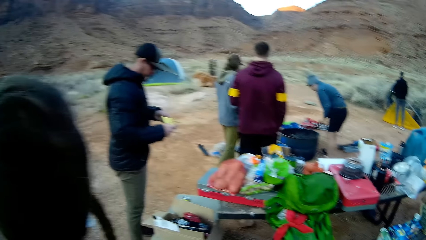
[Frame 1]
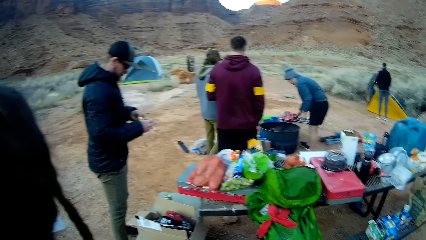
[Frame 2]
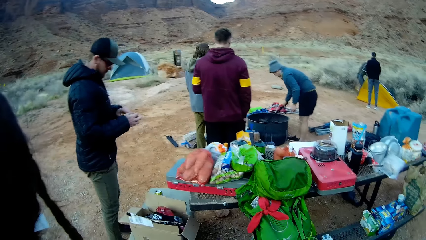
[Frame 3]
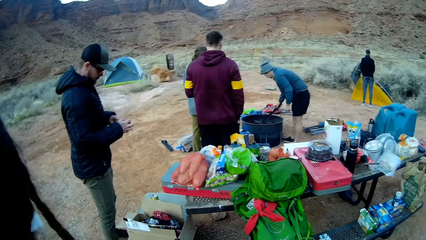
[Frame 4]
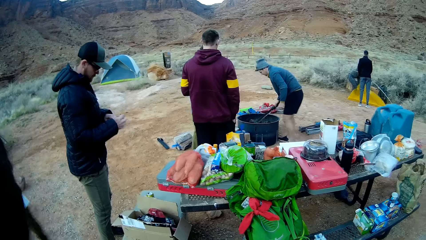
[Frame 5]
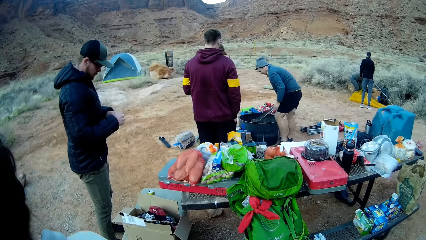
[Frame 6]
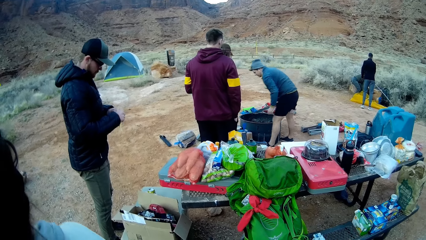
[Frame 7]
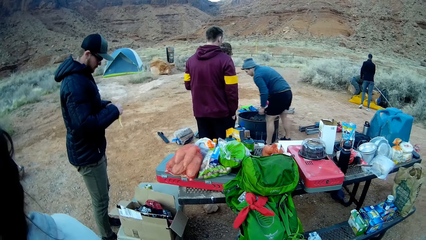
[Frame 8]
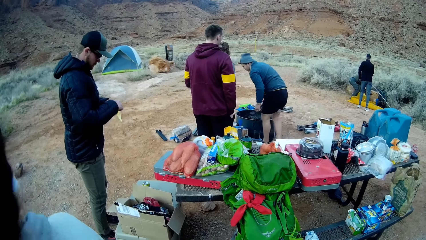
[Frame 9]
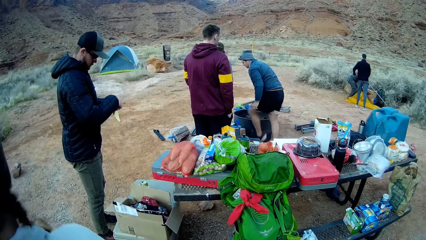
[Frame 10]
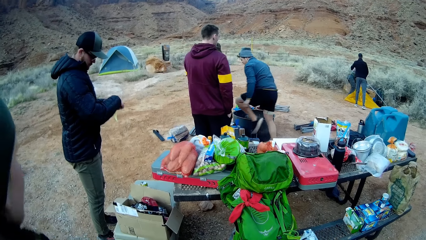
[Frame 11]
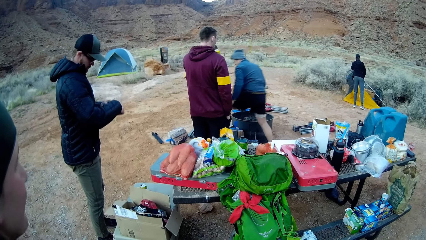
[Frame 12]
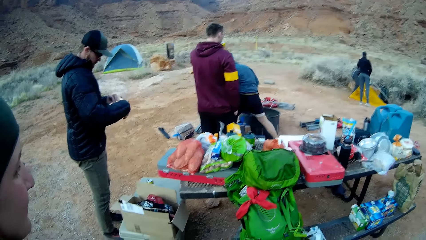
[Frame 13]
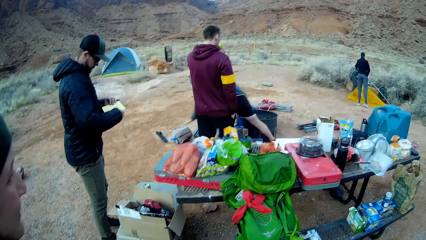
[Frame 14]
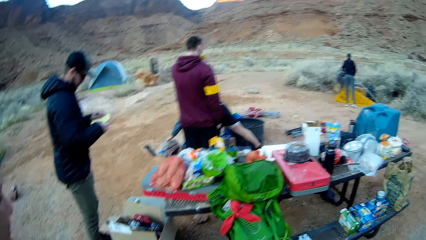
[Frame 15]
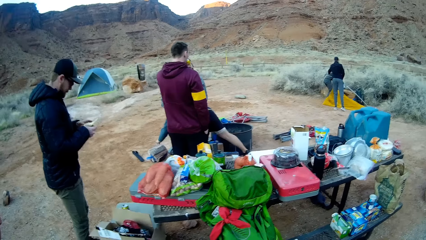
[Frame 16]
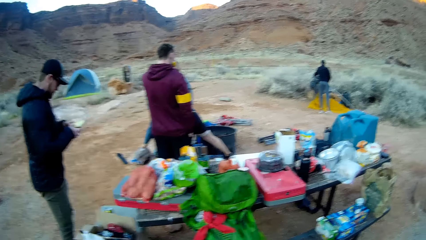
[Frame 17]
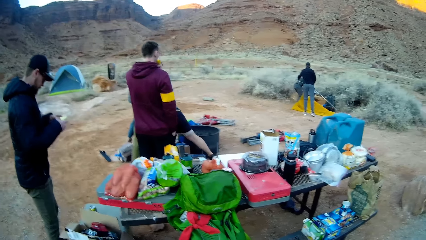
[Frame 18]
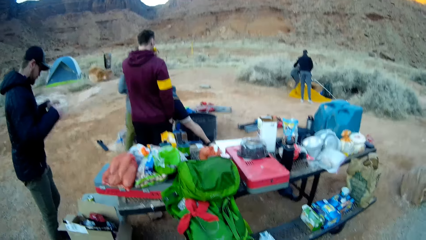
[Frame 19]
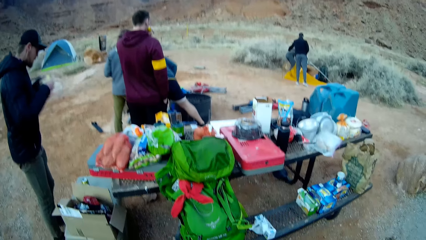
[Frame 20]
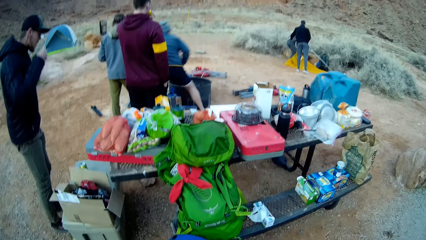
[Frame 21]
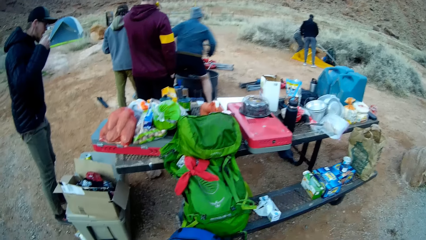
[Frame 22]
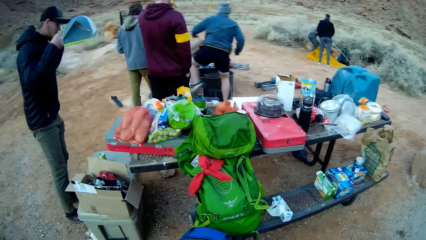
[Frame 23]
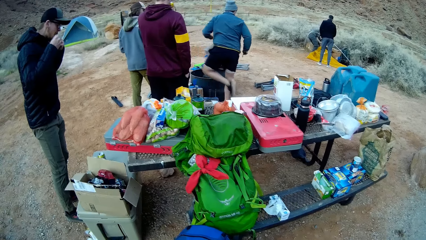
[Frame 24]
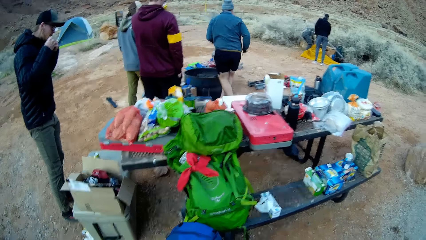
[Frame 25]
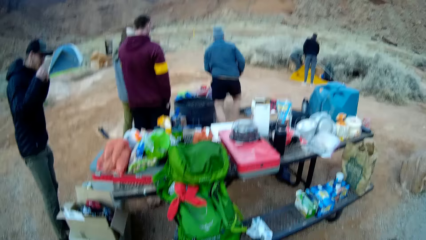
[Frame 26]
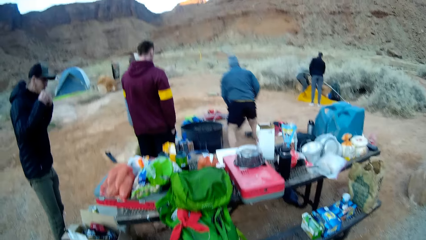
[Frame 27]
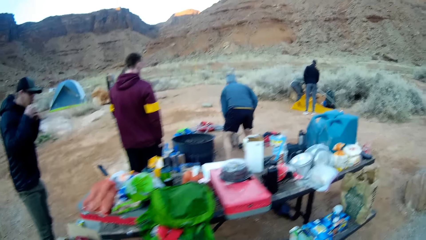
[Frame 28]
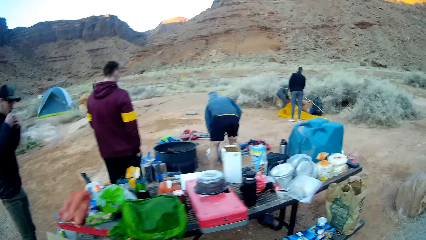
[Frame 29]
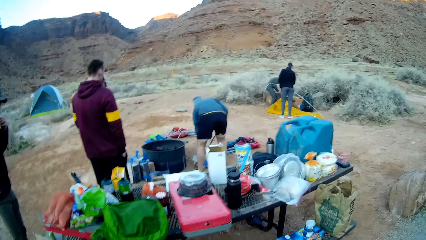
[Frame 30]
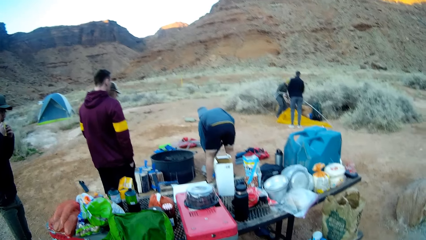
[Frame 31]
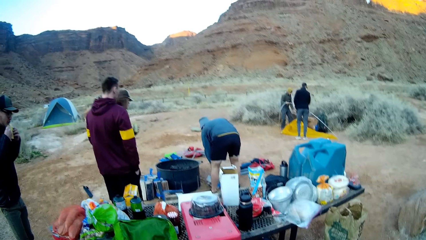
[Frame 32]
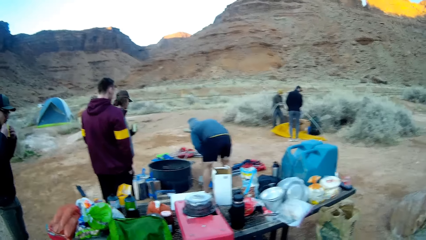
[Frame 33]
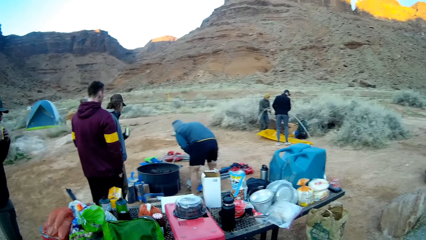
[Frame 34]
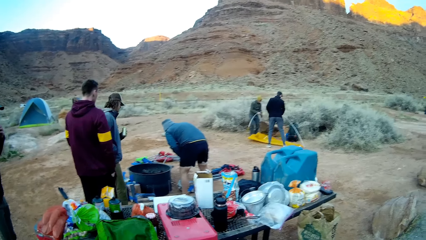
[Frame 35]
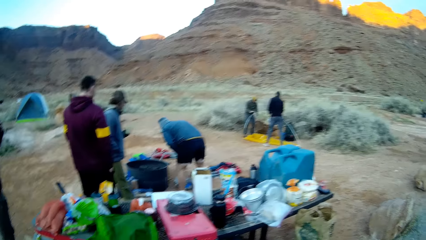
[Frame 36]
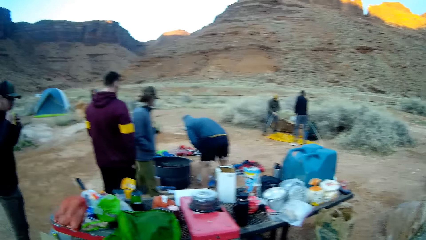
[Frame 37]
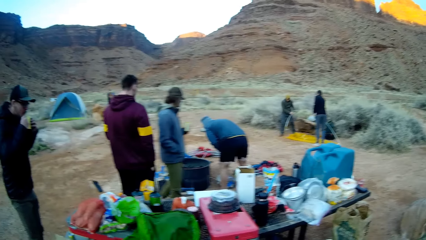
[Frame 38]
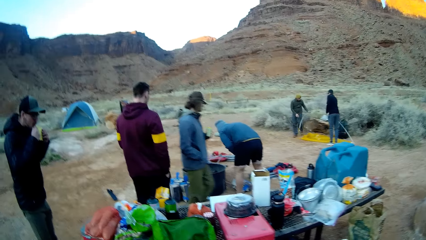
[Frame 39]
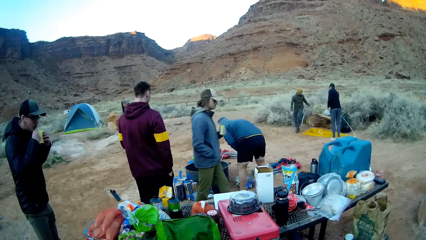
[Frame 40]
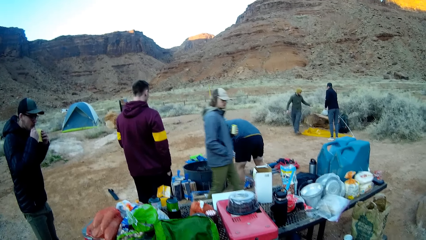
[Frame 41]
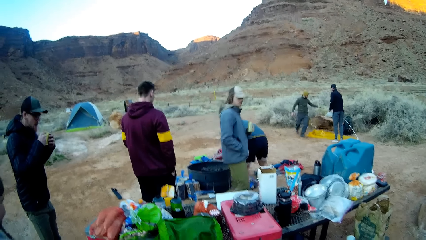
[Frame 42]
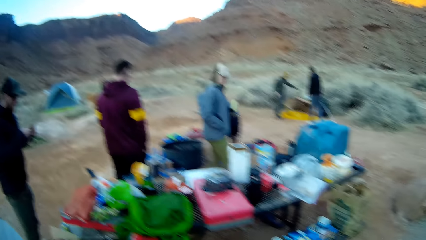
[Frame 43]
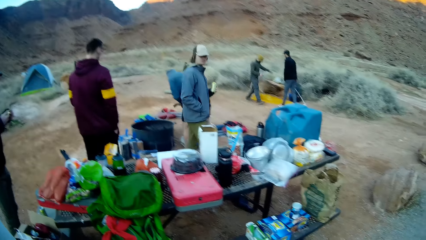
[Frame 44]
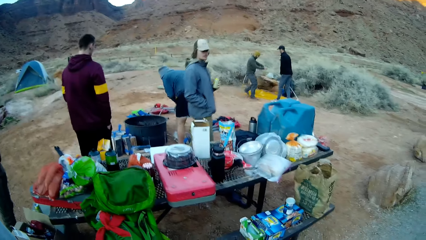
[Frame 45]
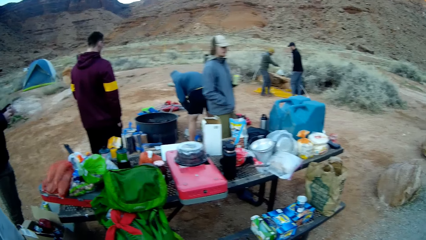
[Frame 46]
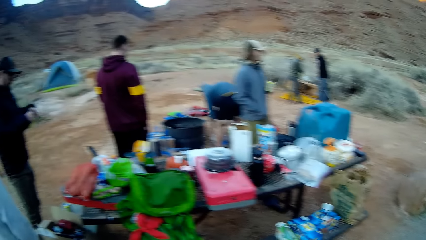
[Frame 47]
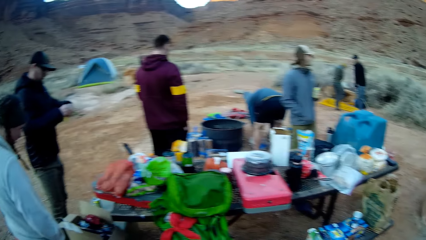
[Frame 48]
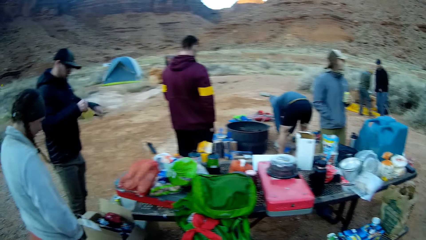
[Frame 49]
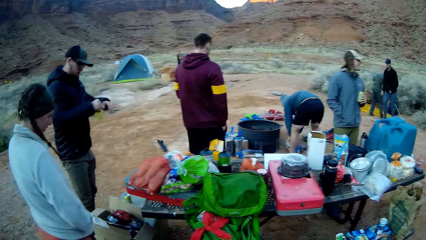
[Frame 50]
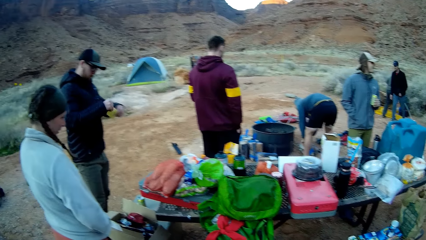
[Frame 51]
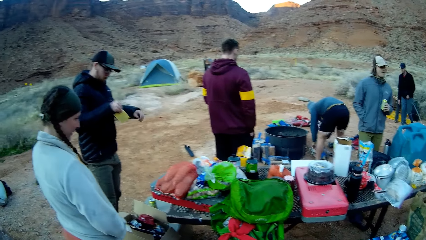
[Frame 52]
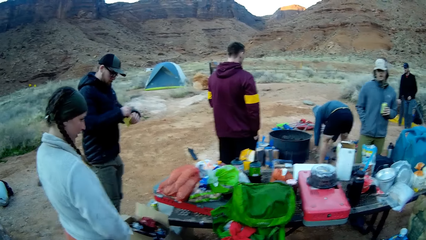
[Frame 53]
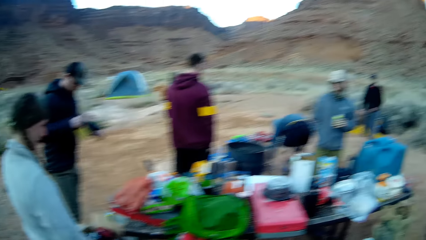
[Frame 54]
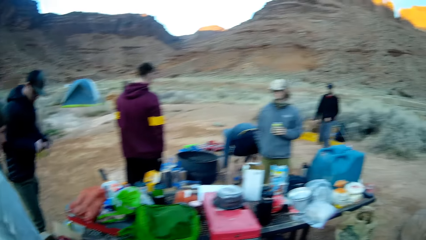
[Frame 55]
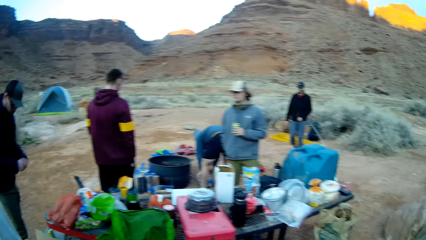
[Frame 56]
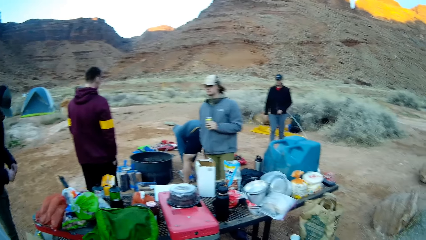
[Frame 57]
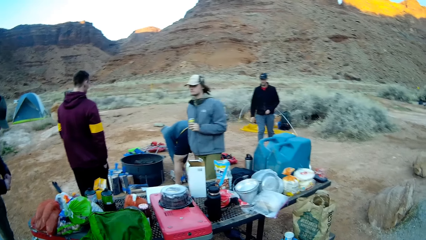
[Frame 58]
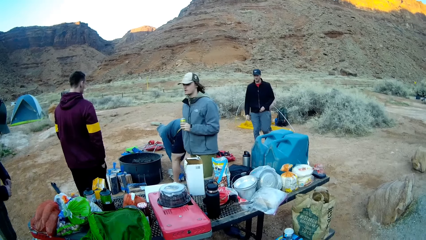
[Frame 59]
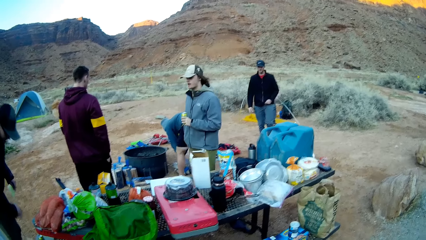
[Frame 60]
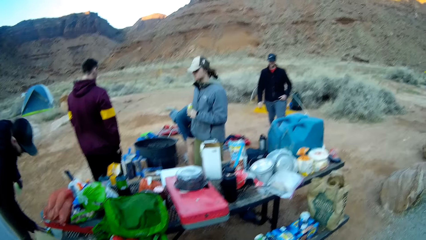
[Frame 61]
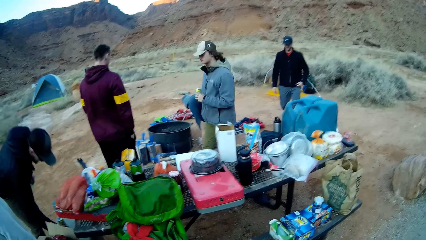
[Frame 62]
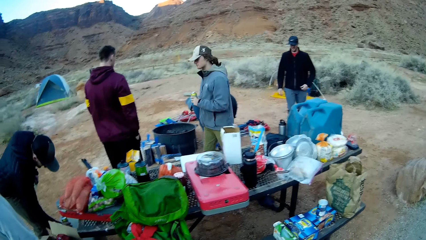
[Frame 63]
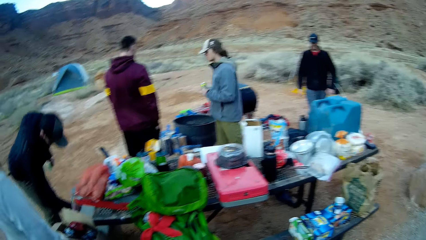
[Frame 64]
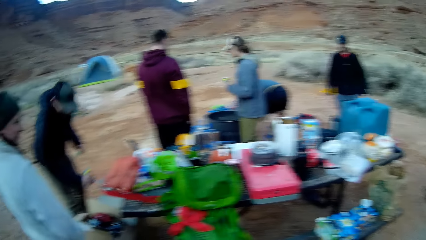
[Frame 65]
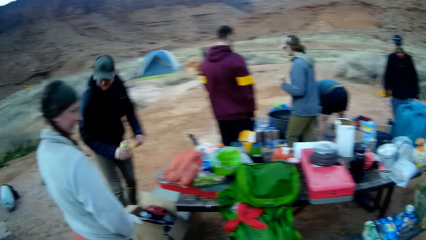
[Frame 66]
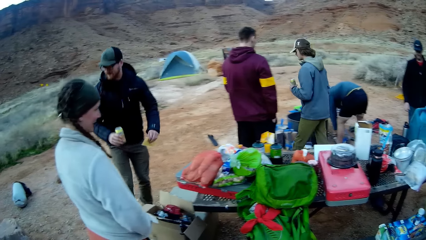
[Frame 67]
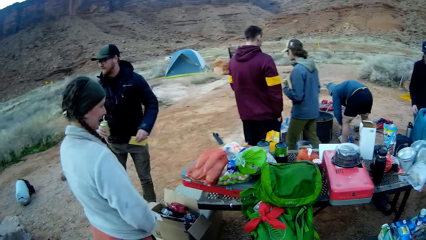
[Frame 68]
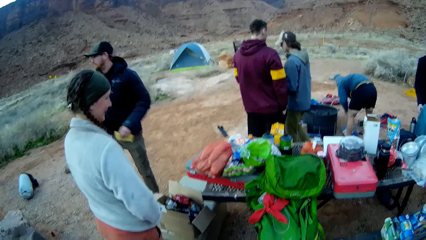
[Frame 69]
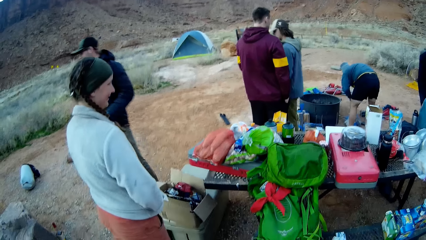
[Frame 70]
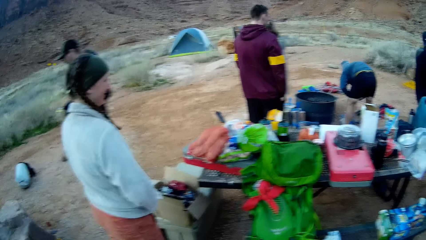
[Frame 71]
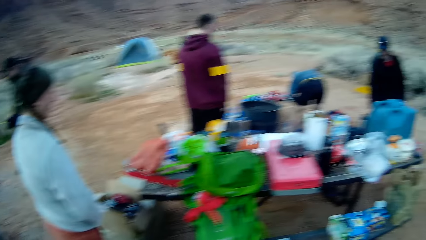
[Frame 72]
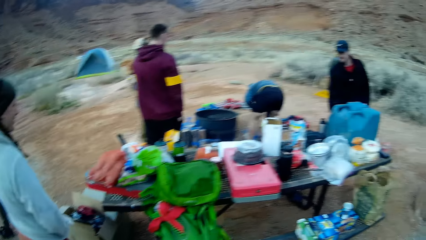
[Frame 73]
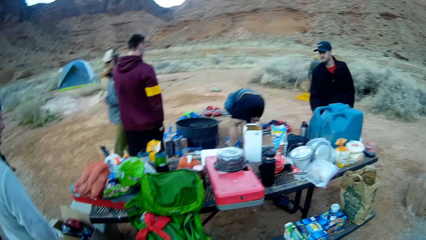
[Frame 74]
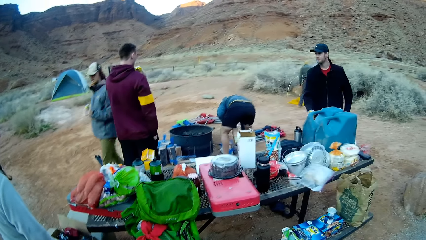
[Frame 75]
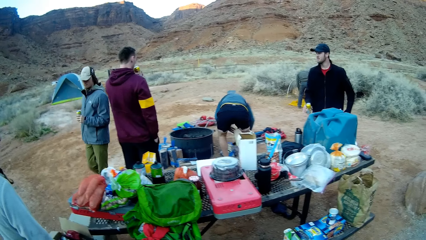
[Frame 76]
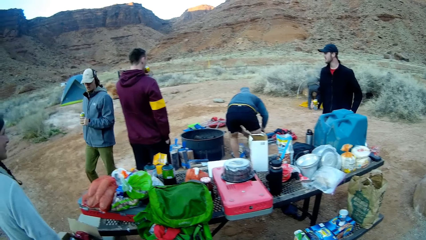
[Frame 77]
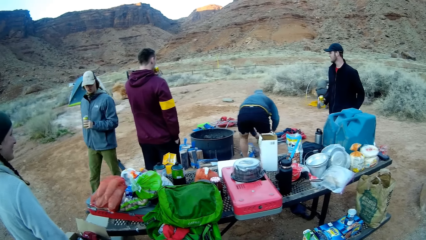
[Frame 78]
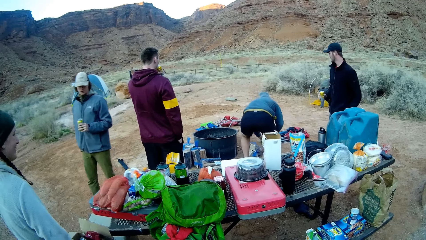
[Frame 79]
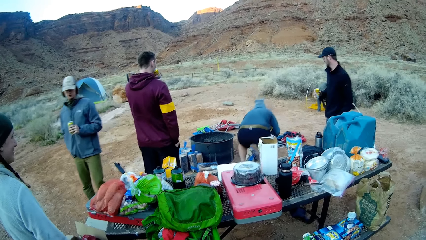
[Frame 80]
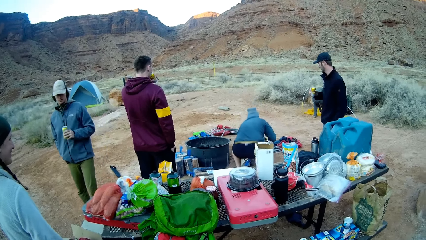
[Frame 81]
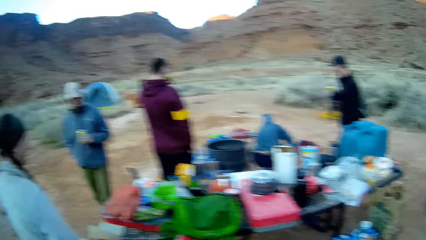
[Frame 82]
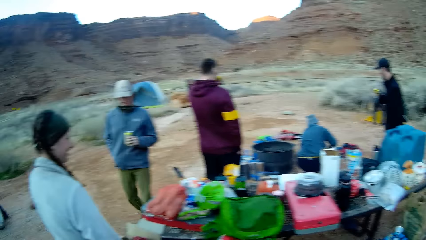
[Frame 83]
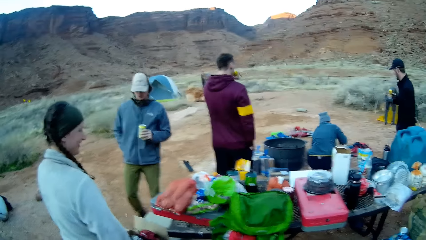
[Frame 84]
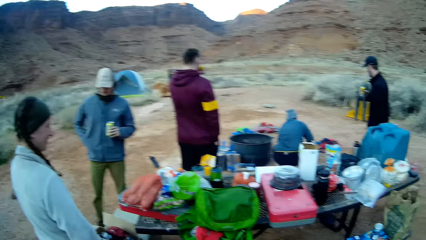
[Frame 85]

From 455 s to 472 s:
A lady stands beside the camera wearer repeatedly. A person fixes the fire. Another person operates the phone. Another person walks around. The second person bends down.
